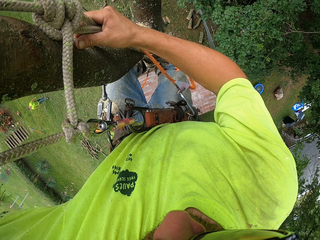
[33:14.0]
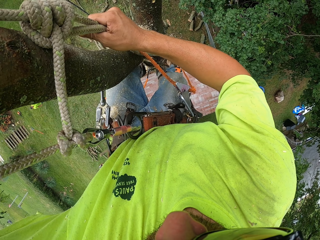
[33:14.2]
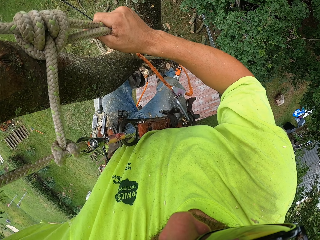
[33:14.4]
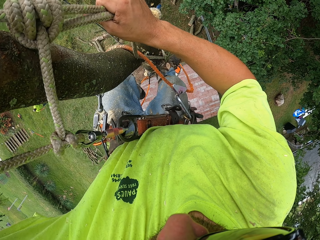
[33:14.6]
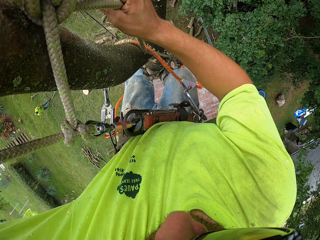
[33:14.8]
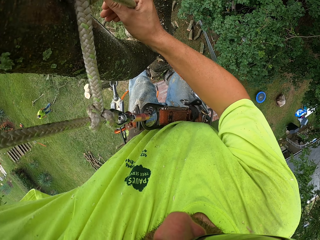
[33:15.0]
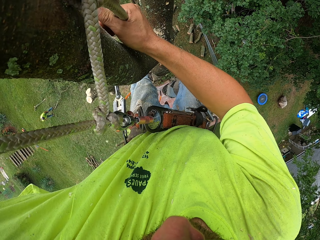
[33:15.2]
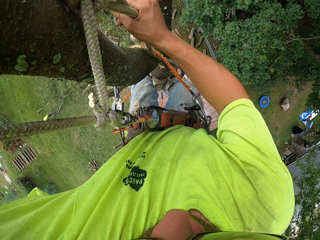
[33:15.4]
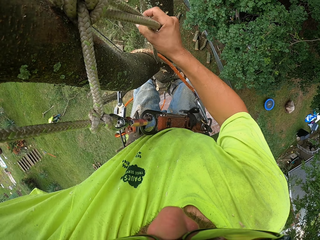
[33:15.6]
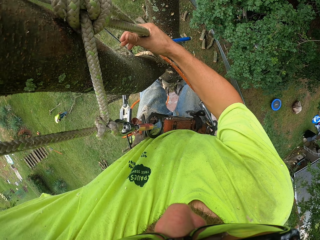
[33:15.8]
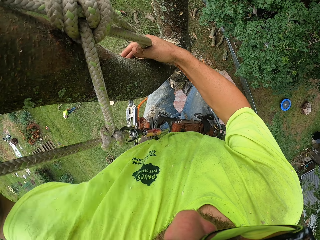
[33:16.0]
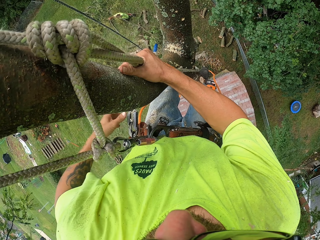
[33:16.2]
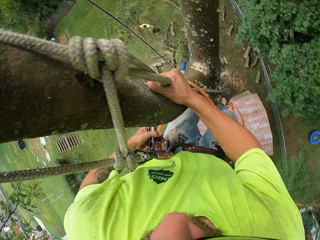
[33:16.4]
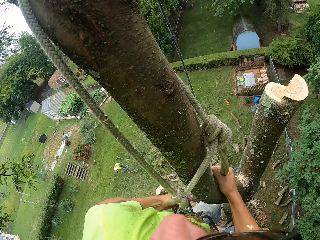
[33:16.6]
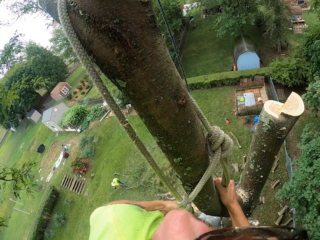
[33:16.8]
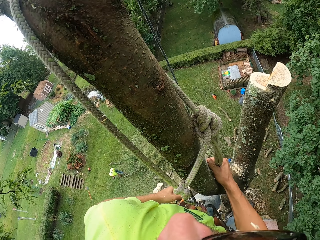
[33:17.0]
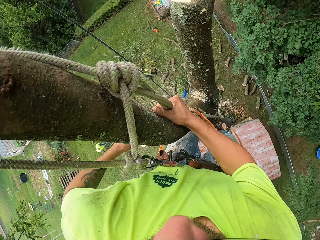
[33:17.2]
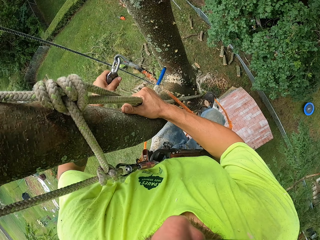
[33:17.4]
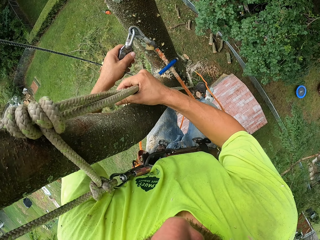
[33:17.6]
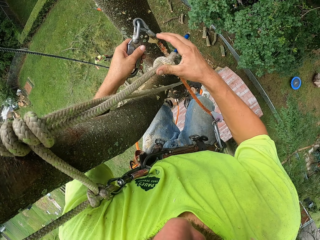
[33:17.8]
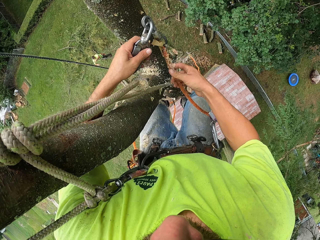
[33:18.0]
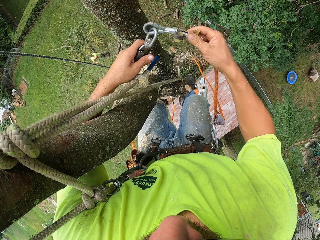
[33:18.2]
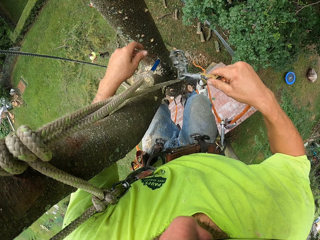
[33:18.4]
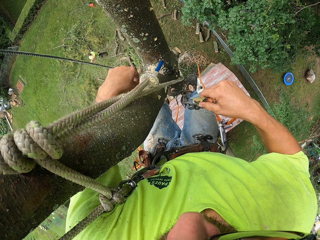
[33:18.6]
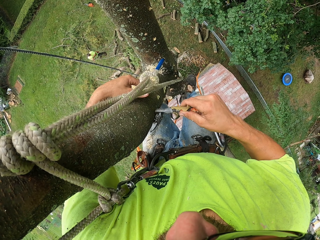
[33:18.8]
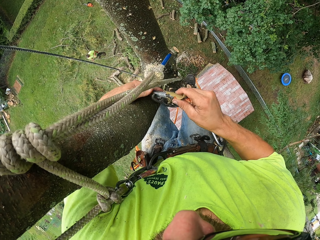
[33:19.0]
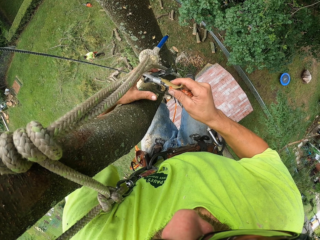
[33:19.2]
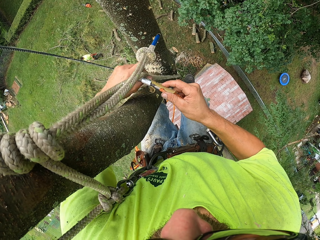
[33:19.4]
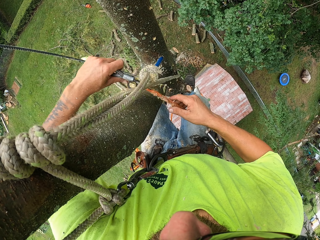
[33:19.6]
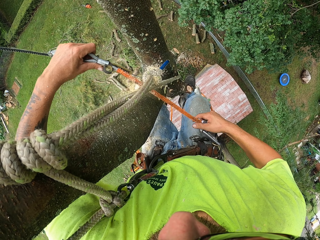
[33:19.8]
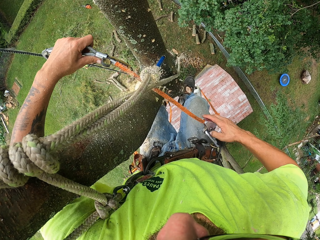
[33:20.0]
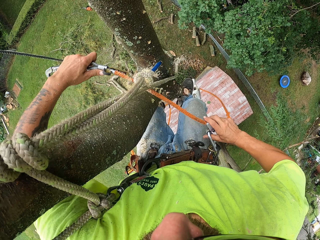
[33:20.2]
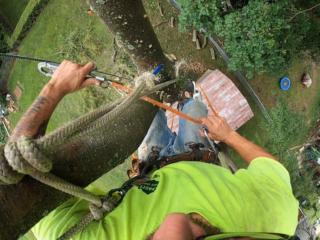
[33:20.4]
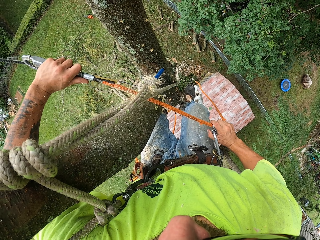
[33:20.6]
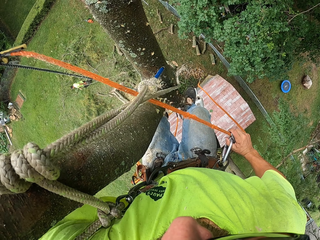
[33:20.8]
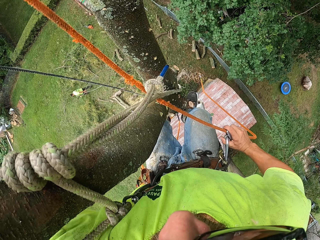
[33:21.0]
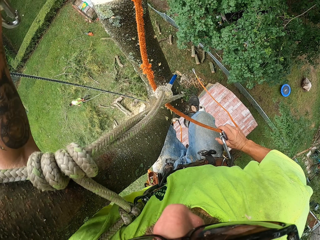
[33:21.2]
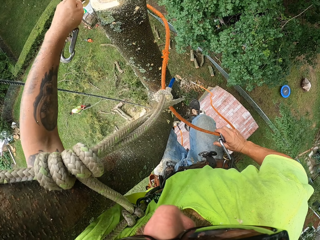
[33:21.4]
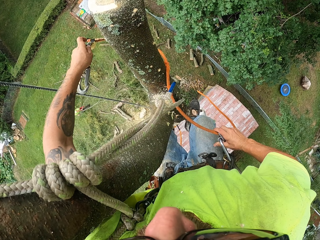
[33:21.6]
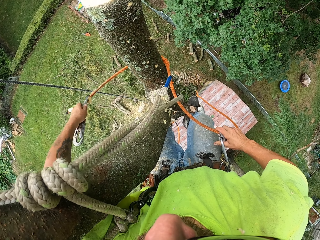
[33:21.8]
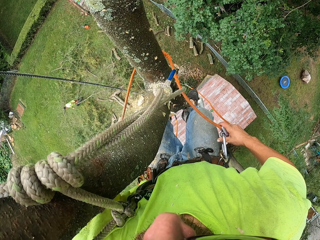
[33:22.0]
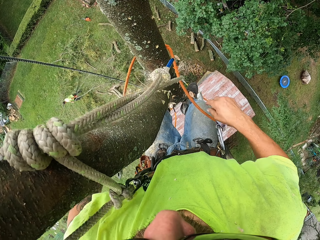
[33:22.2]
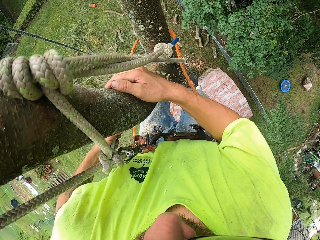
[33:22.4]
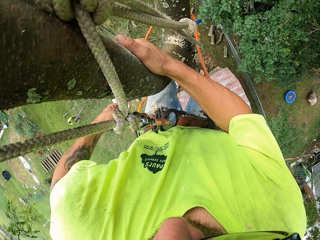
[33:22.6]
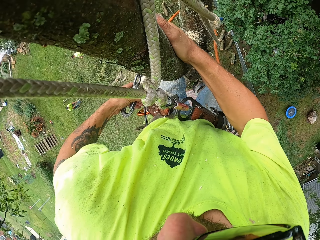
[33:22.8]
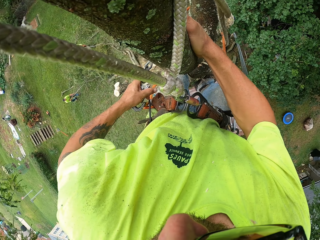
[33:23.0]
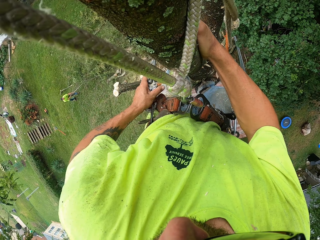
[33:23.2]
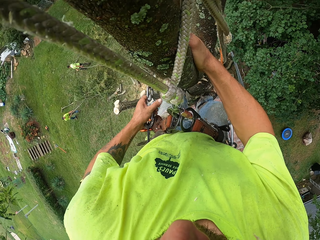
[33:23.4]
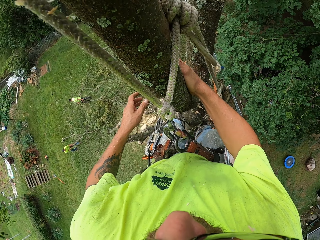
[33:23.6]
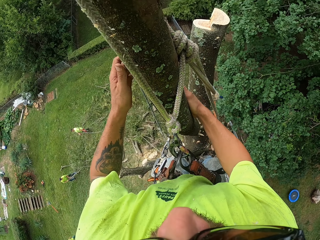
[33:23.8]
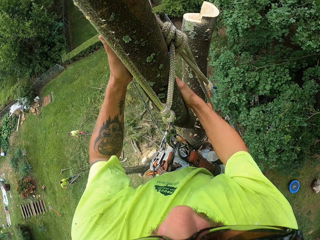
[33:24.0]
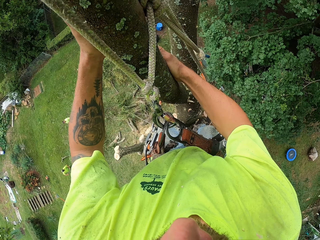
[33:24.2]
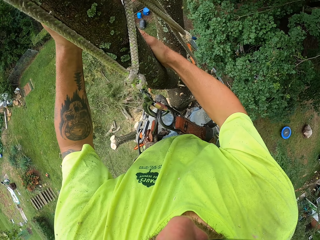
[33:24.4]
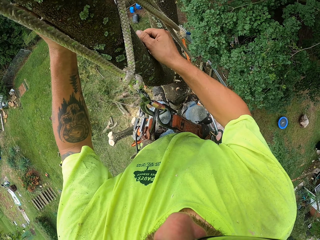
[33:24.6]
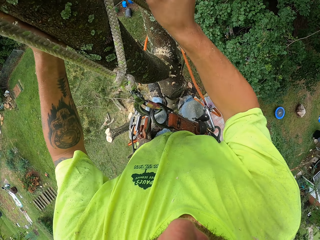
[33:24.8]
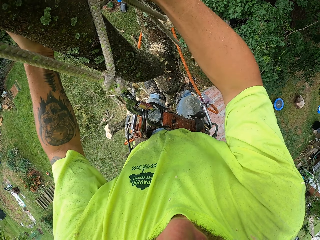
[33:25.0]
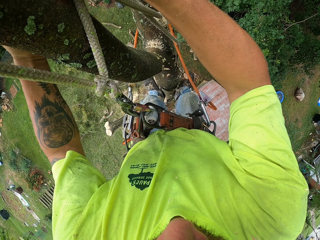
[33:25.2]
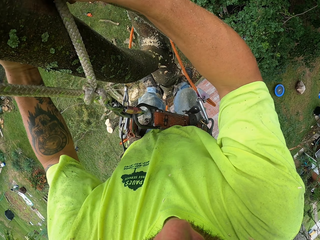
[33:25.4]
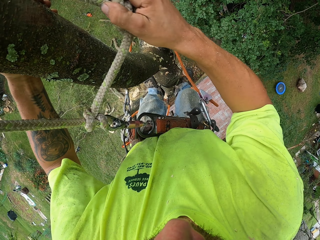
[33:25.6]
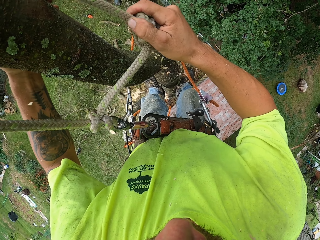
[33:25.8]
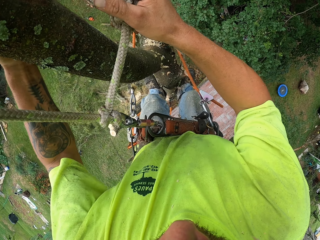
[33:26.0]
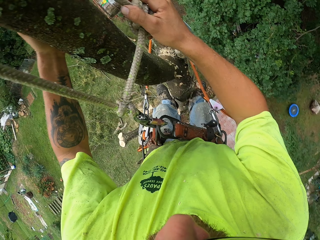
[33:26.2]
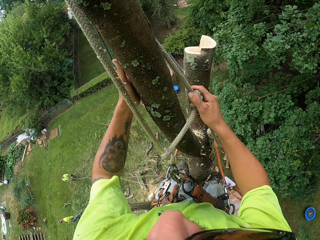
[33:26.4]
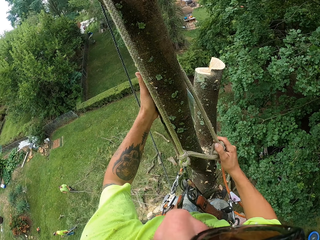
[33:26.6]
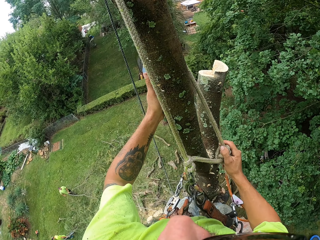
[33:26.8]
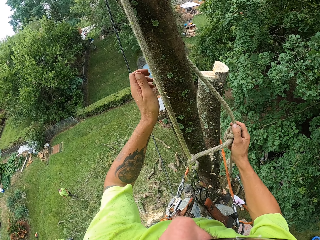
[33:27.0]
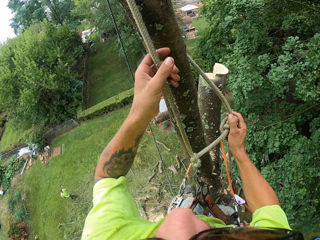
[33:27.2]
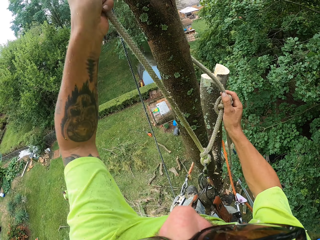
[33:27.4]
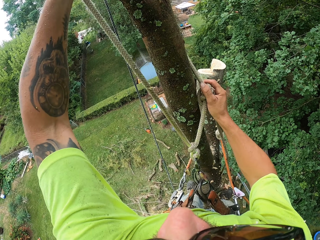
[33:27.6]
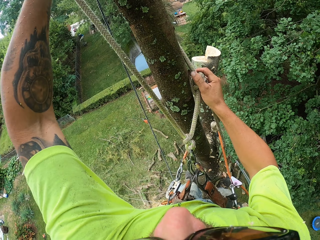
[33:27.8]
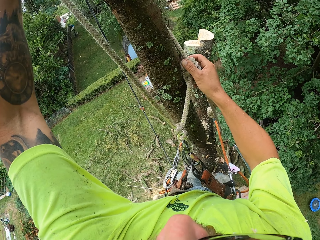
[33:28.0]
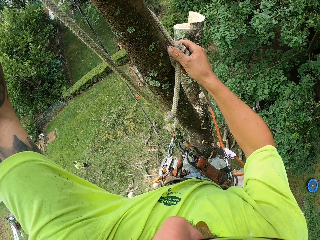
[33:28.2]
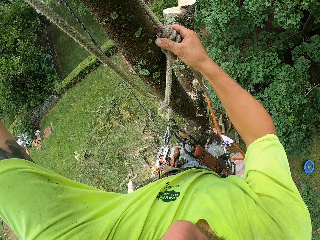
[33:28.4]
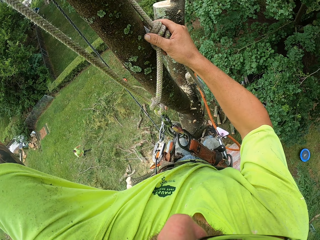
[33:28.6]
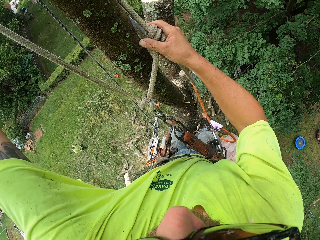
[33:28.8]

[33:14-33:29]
The camera wearer unhooks a rope from his waist with his left hand. He passes the rope from his left hand to his right hand. He adjusts the rope with his left hand. He hooks the rope on his waist with his left hand. He adjusts the rope with both hands. He pulls the rope.

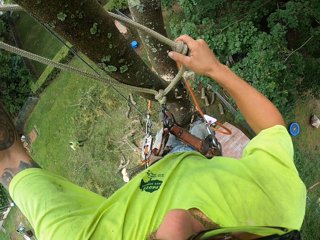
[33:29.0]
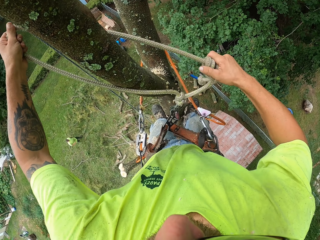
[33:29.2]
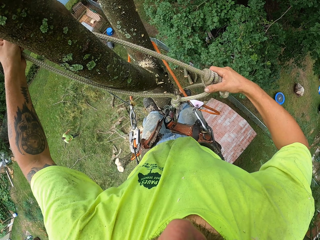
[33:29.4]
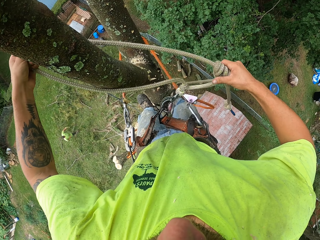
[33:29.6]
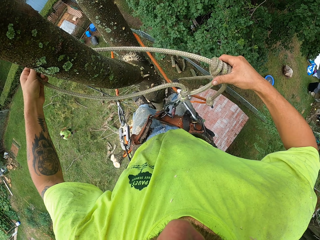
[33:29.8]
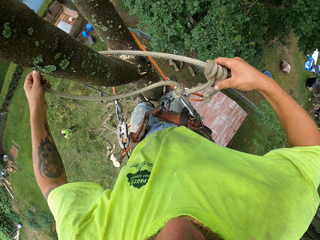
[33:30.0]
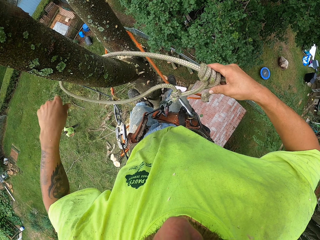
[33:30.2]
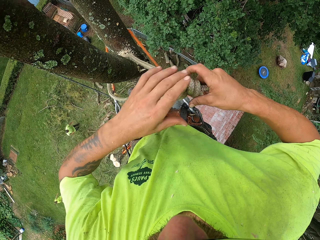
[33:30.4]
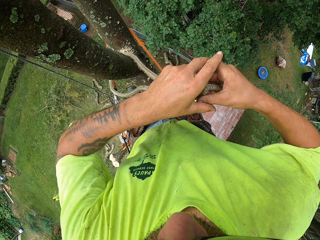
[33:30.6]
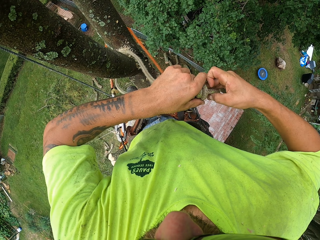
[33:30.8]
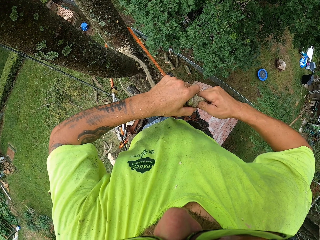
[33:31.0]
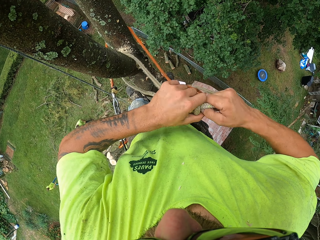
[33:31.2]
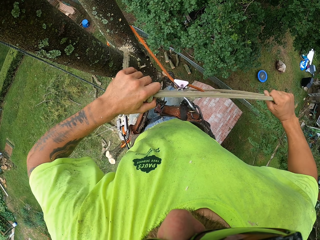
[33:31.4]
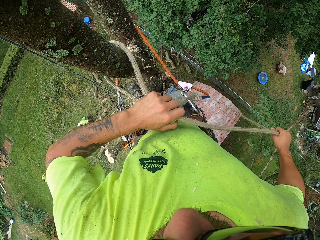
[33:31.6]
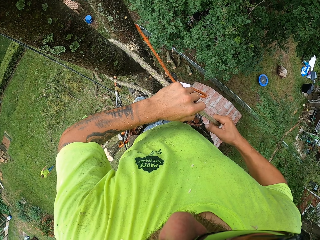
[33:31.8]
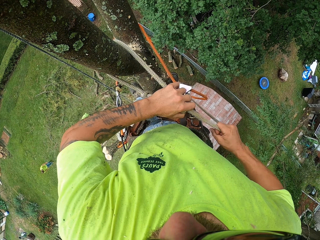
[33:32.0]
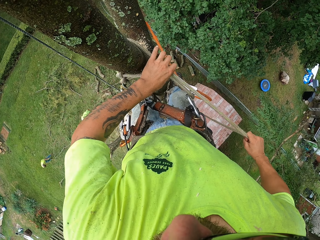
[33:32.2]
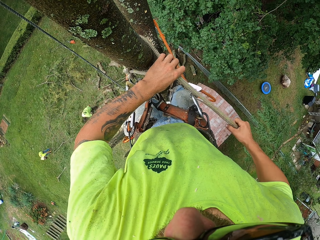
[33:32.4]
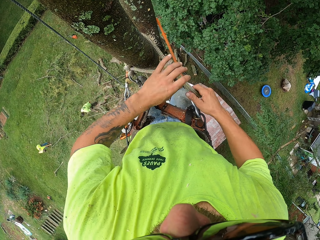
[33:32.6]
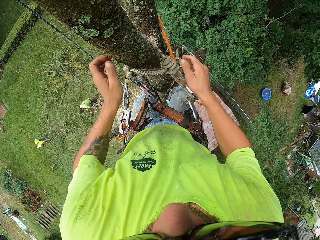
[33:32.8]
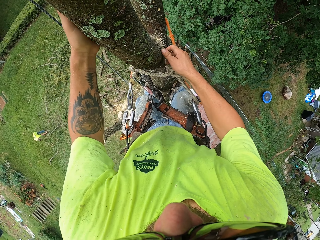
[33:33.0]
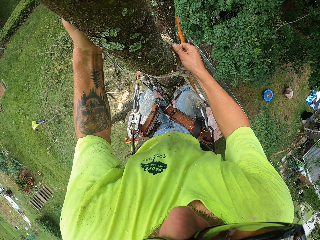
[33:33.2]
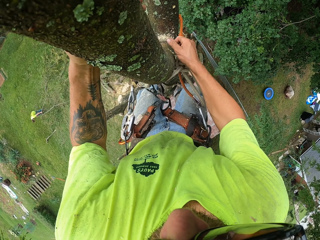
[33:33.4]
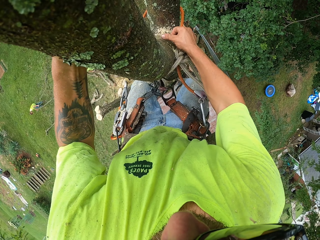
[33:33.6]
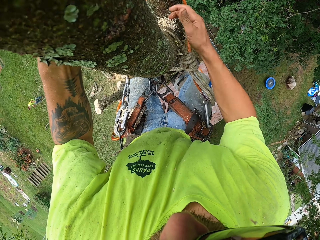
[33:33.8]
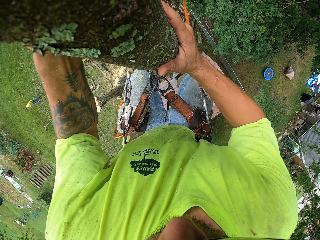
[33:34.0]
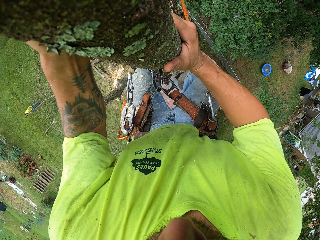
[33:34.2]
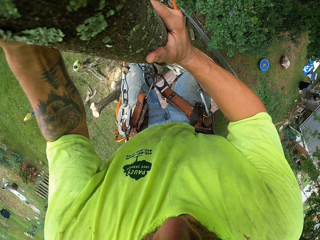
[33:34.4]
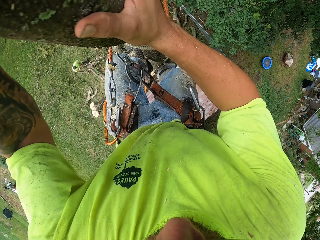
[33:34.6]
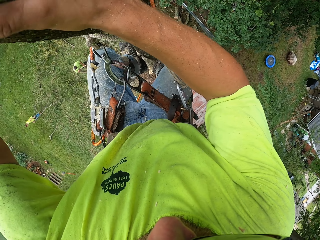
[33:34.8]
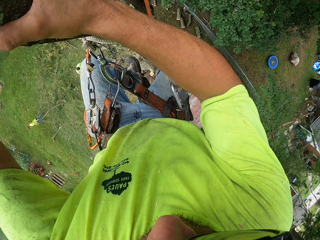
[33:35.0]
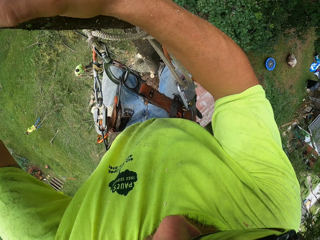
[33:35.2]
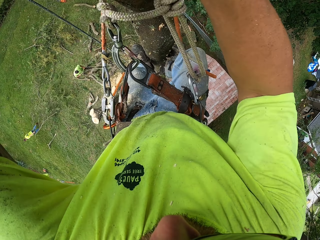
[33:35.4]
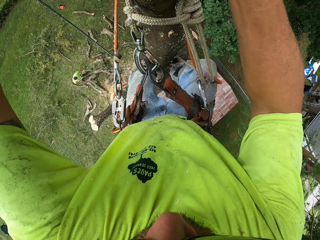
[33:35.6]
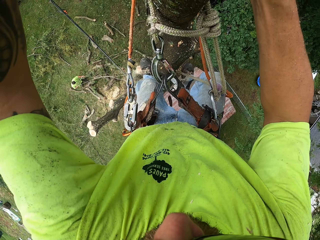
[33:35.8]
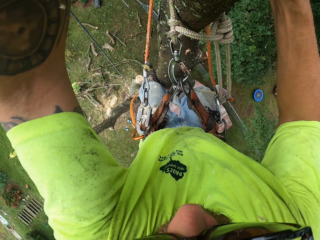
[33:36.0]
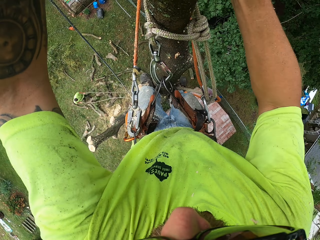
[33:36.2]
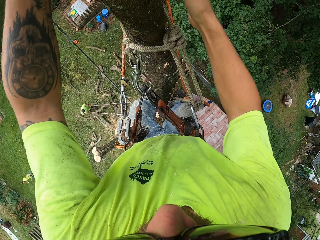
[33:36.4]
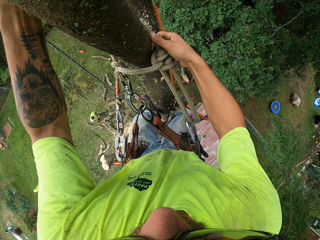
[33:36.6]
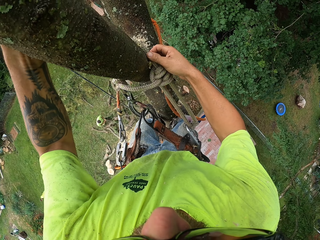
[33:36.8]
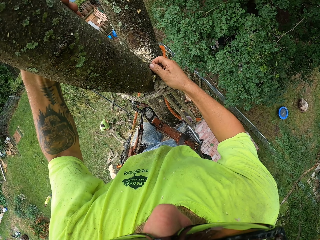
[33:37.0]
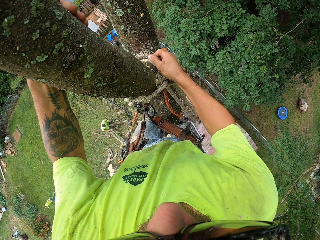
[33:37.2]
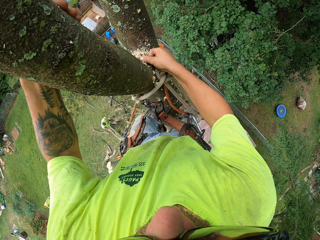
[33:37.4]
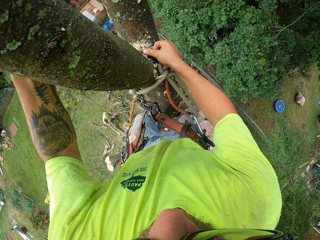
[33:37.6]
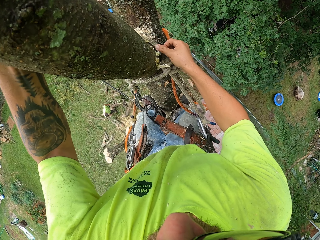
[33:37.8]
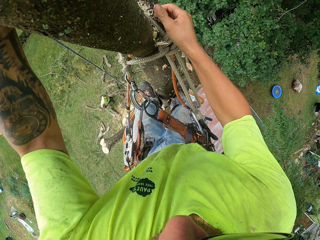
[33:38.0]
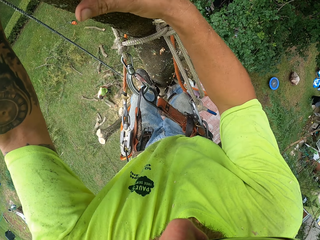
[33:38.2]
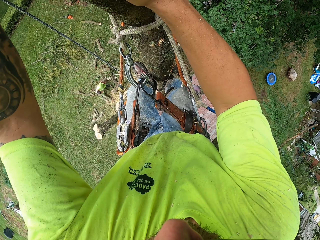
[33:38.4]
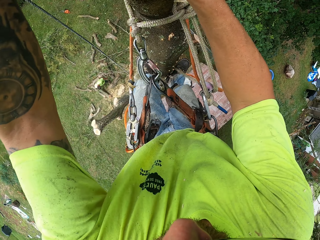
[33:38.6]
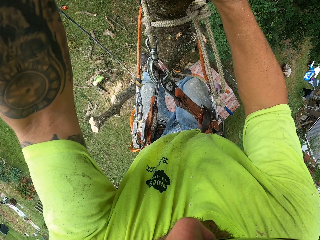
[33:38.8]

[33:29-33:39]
The camera wearer ties the rope. They climb down from the tree.
